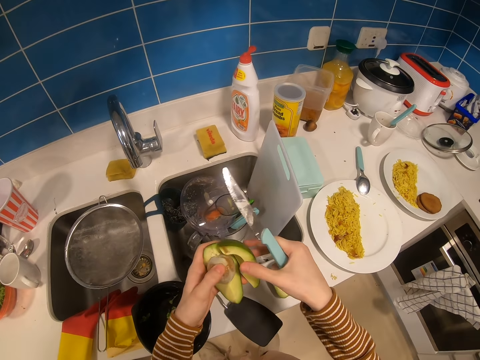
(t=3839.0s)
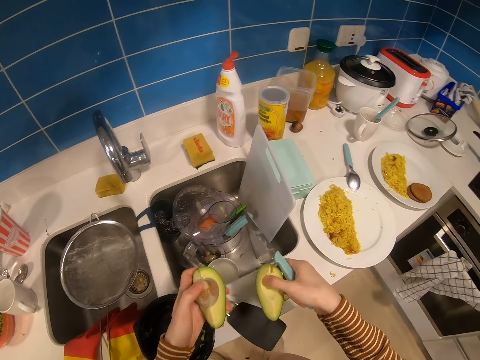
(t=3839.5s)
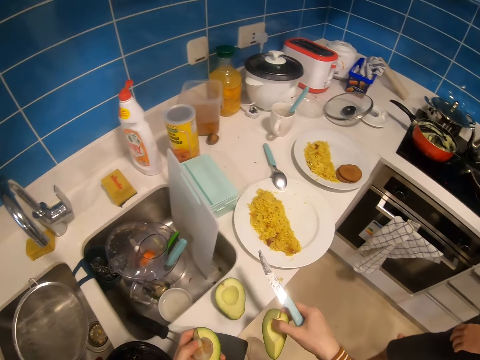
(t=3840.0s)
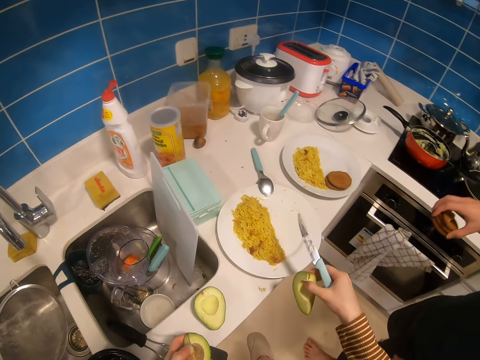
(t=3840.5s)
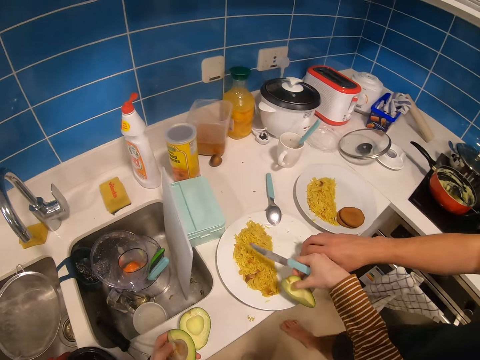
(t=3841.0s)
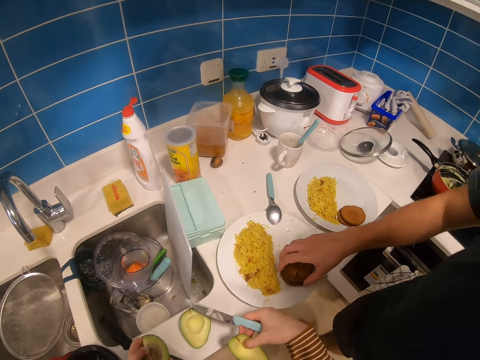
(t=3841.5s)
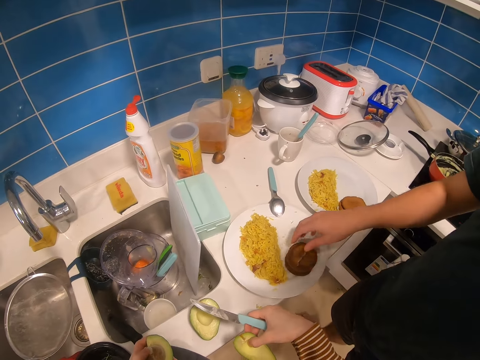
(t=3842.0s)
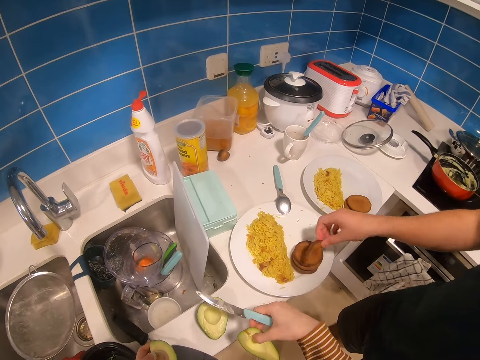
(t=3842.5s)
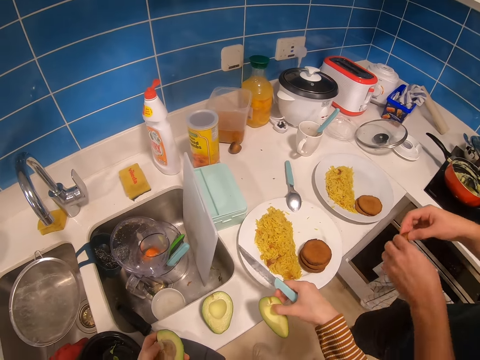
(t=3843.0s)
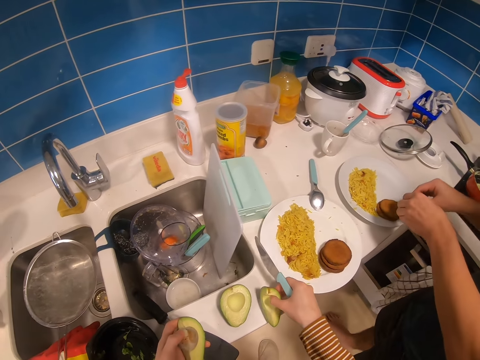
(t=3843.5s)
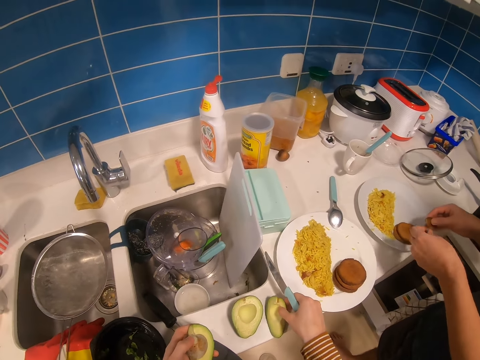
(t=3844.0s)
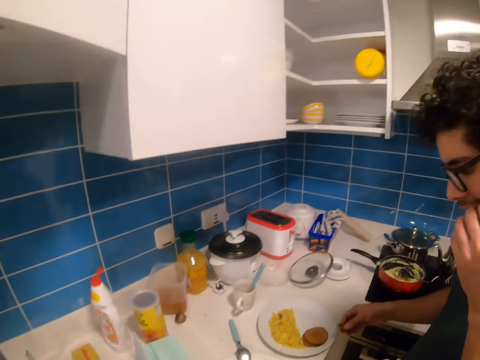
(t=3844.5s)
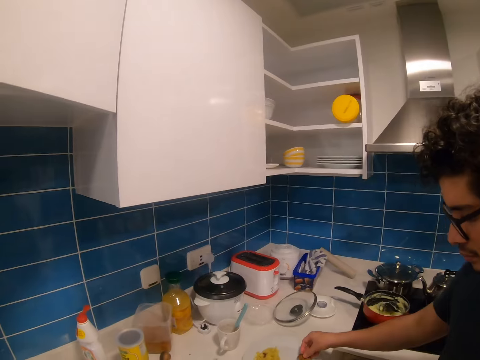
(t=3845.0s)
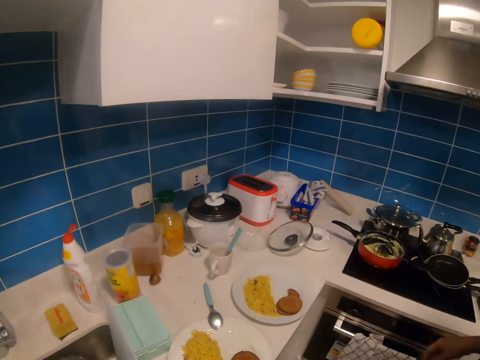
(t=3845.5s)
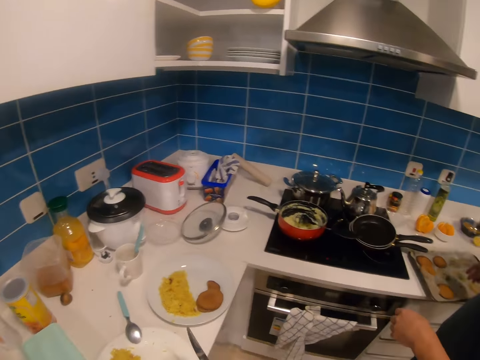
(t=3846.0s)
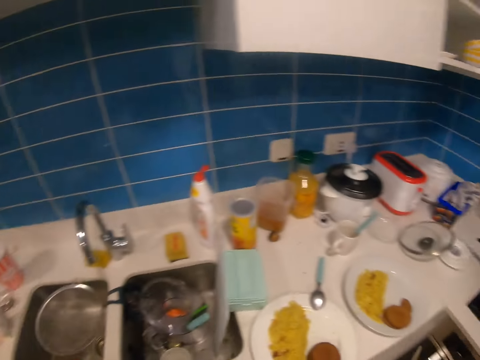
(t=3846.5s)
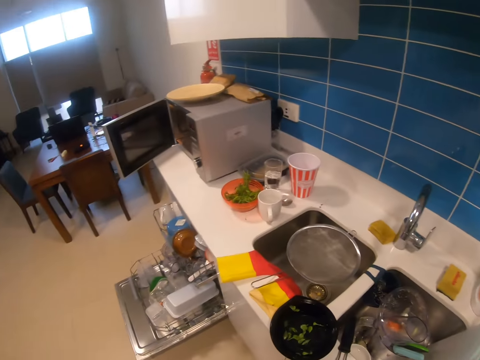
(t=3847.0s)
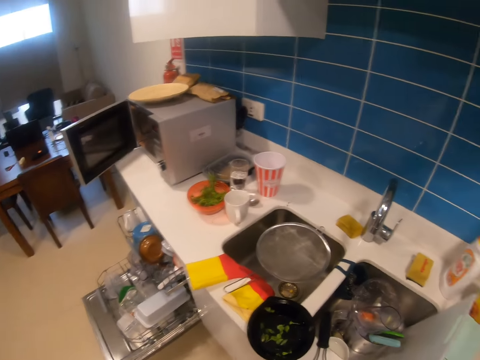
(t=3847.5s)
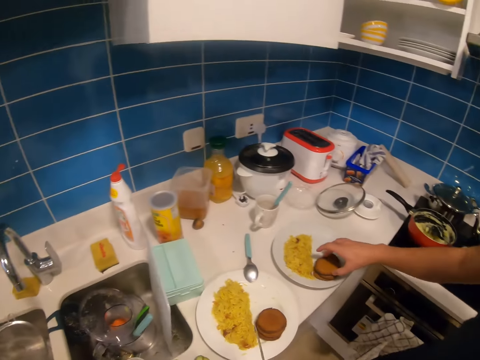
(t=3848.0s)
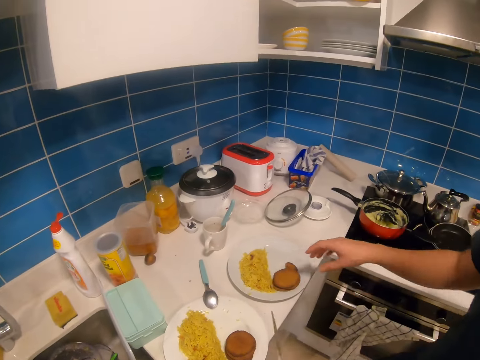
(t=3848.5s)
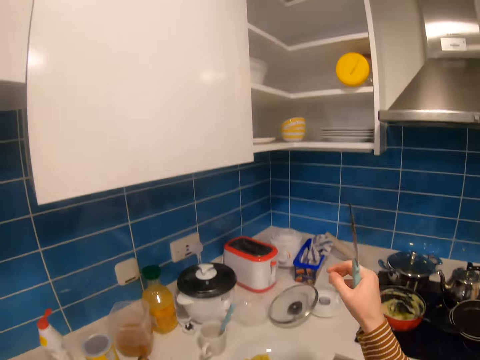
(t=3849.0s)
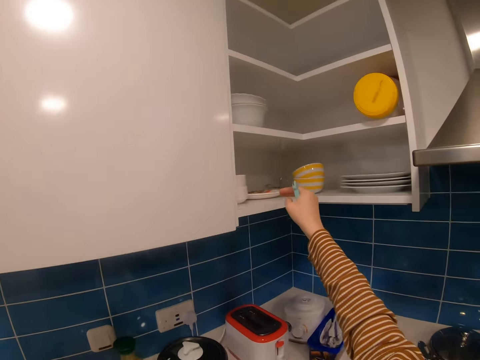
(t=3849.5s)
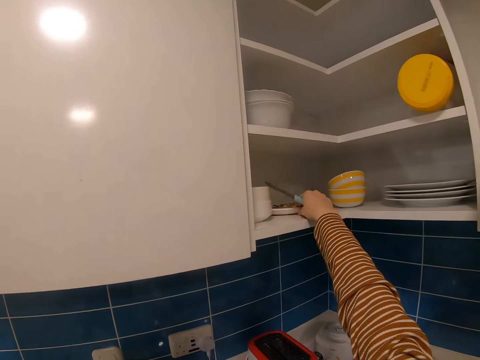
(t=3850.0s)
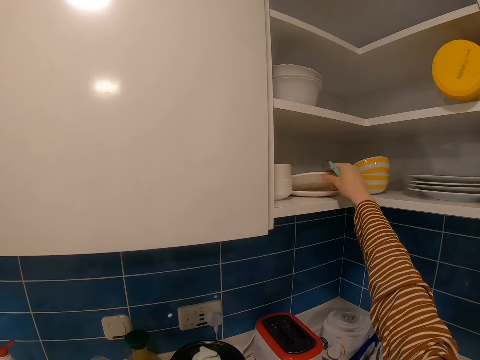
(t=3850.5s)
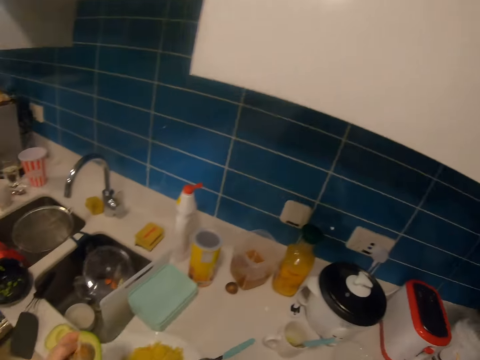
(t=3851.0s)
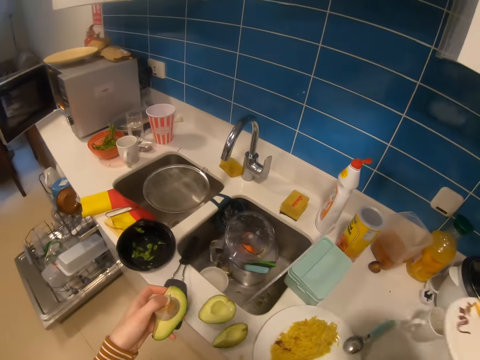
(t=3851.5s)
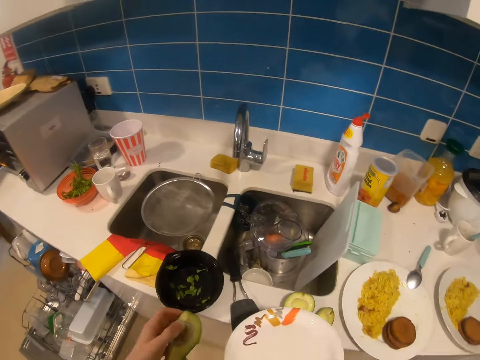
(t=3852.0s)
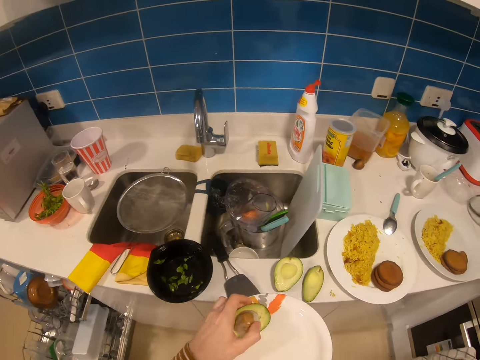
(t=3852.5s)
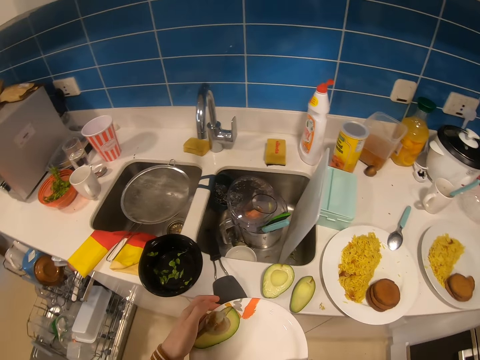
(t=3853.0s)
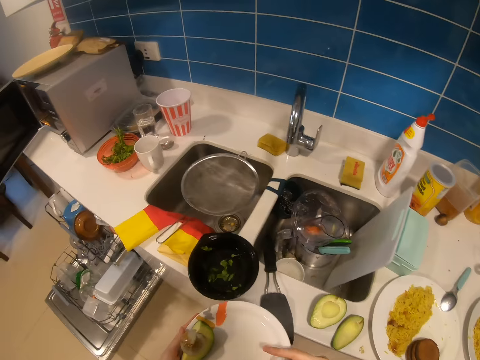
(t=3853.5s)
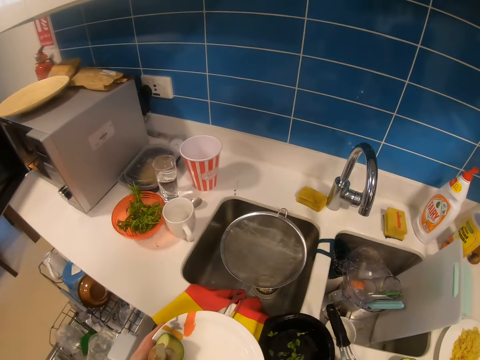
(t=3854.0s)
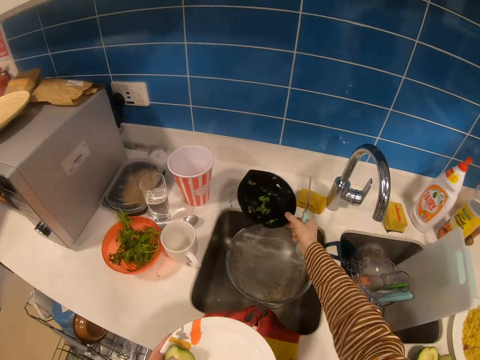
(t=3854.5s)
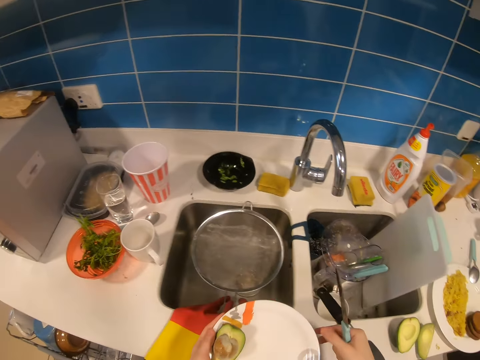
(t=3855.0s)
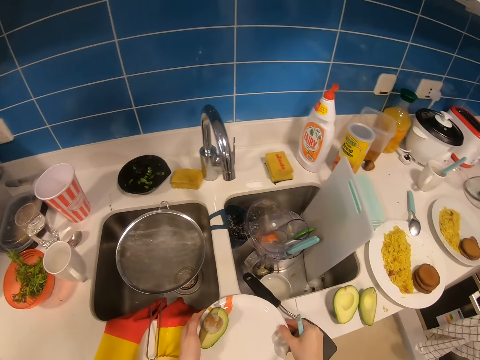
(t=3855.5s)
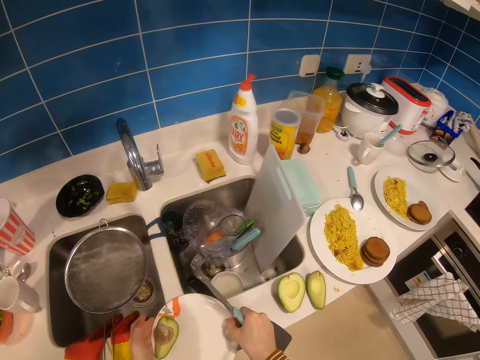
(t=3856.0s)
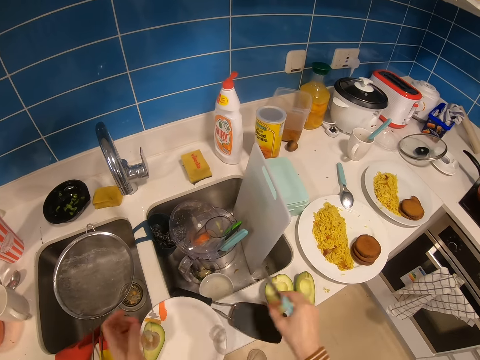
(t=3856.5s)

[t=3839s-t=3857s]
The camera wearer places a piece of avocado on a plate. A man places snacks on the plate. The camera wearer removes a piece of avocado on the plate. The man picks a snack from the plate and cuts the snack. The camera wearer talks to the man. The man eats the snack. The camera wearer turns around the countertop and looks around the kitchen. The man talks to the camera wearer. The camera wearer picks a plate from the cupboard. They place a piece of avocado on the plate. They pick the plate from the countertop. They throw the plate on the countertop. They place the plate on the countertop.

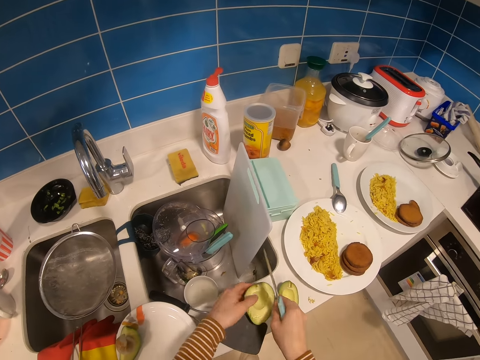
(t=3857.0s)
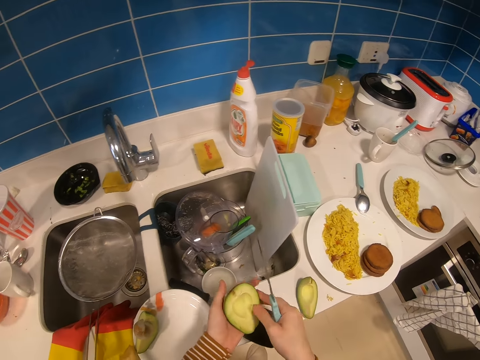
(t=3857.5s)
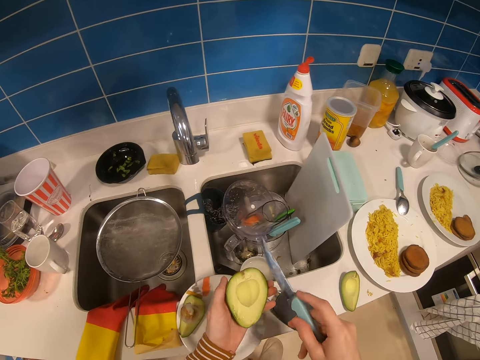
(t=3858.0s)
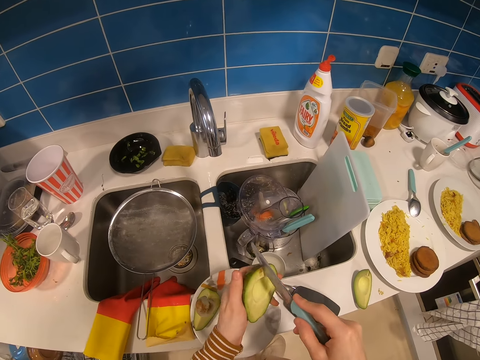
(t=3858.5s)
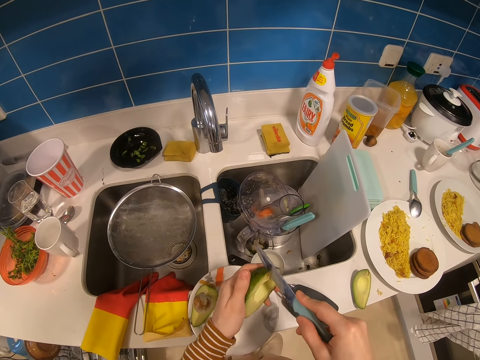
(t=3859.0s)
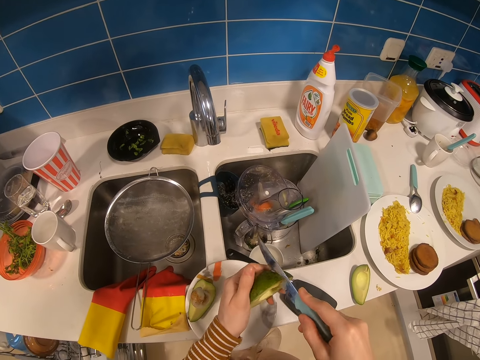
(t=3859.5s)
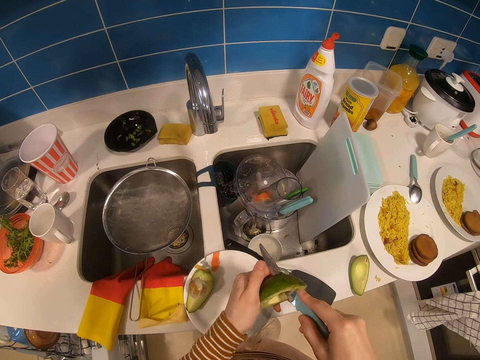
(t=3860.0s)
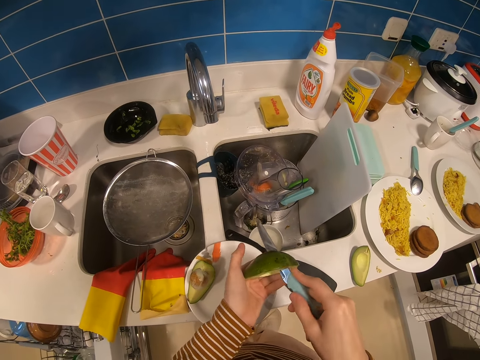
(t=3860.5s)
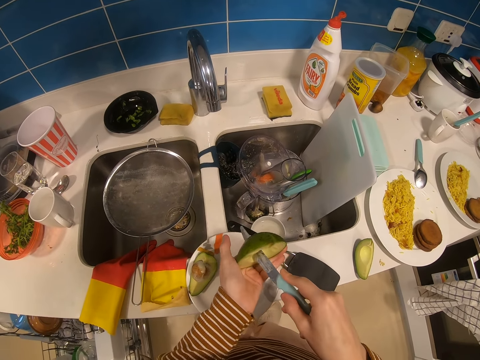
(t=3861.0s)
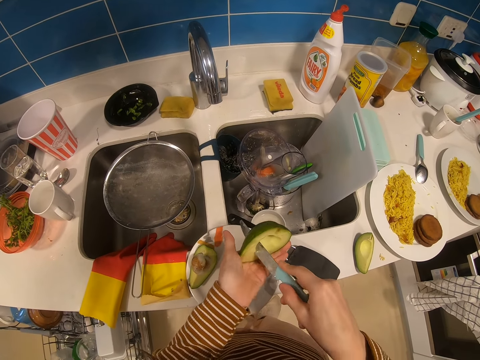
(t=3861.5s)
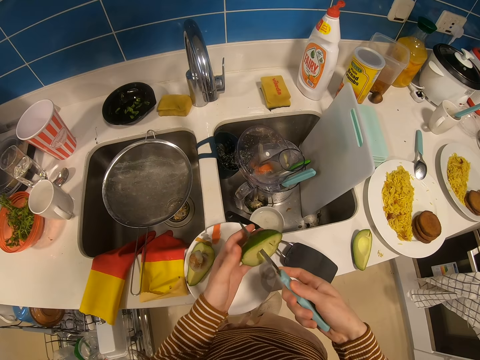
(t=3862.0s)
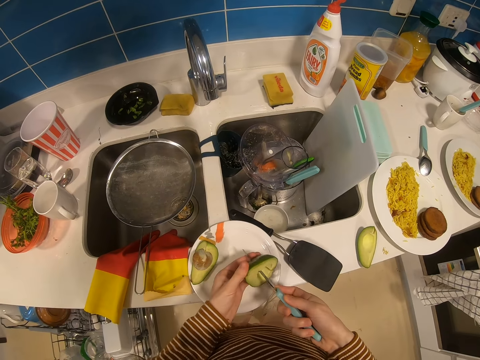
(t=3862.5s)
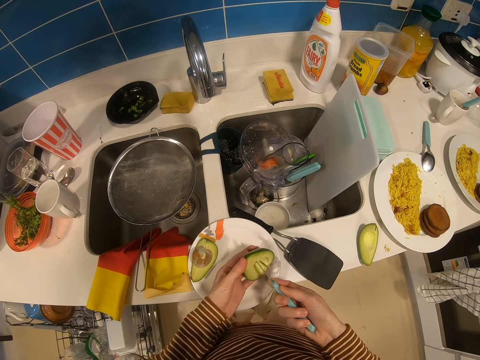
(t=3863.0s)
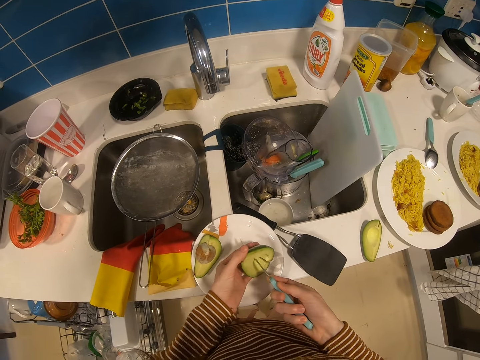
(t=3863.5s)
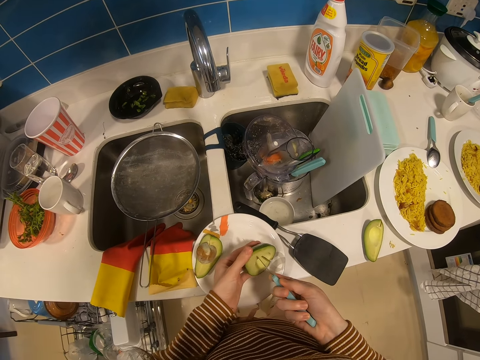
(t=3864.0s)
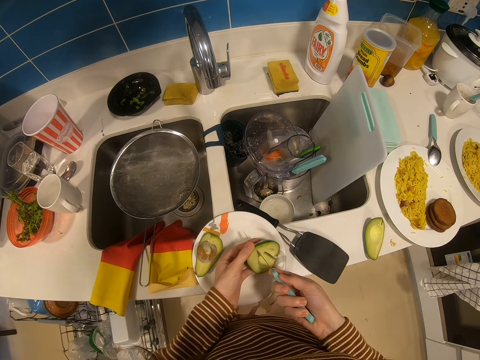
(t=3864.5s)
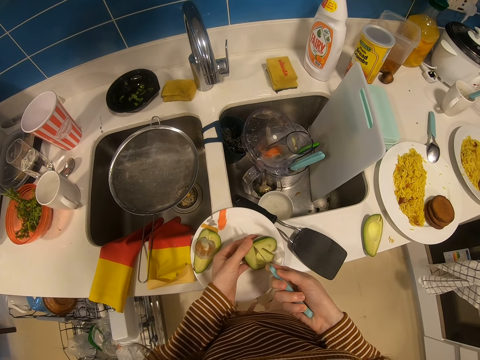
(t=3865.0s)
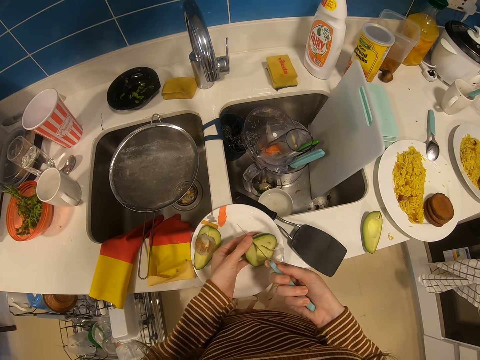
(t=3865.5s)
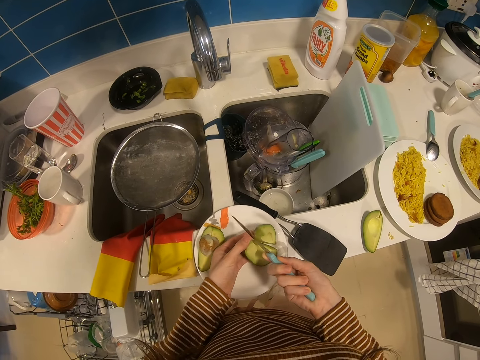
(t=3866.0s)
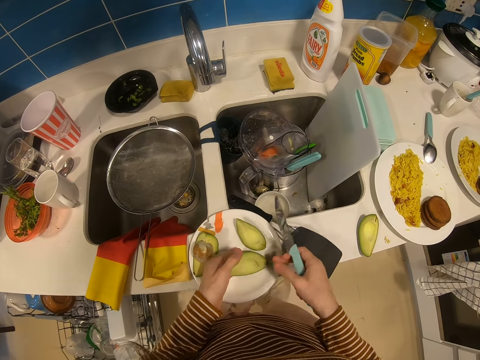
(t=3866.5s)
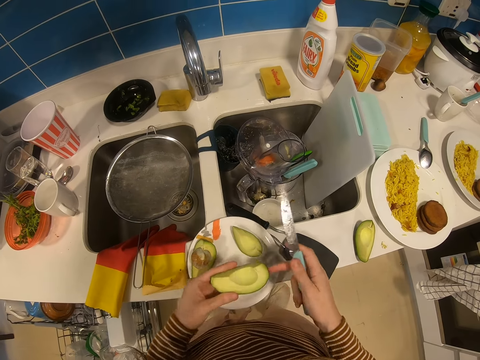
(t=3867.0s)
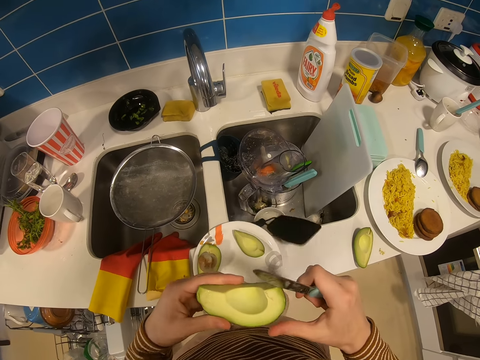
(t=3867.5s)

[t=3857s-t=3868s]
The camera wearer picks up a piece of an avocado from the countertop. They cut the avocado into two pieces. They place a piece of avocado on a plate.
